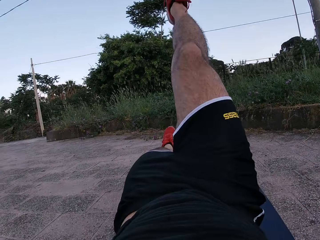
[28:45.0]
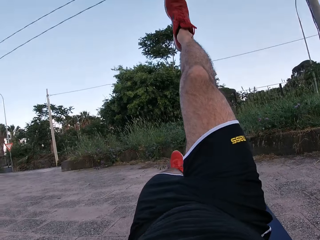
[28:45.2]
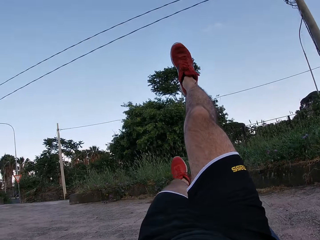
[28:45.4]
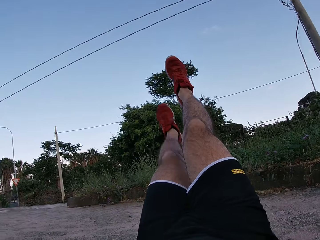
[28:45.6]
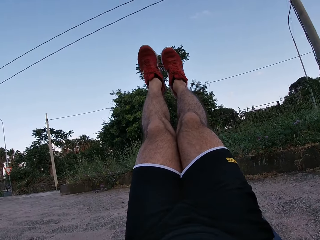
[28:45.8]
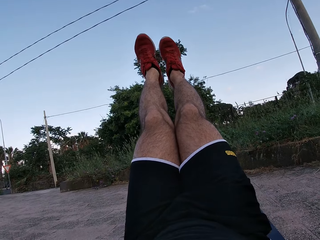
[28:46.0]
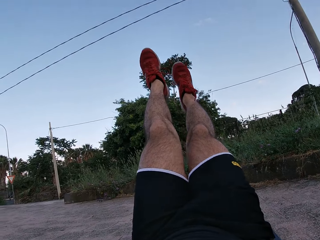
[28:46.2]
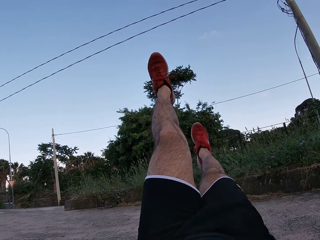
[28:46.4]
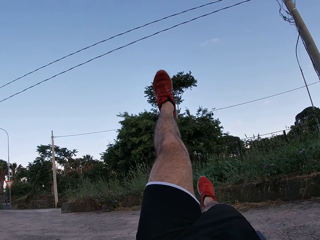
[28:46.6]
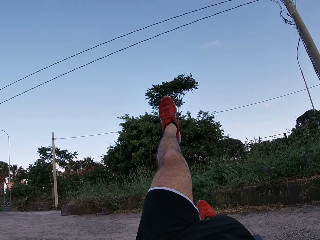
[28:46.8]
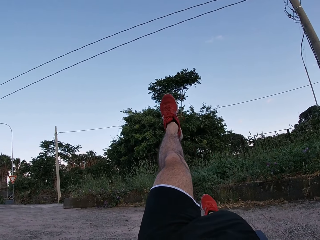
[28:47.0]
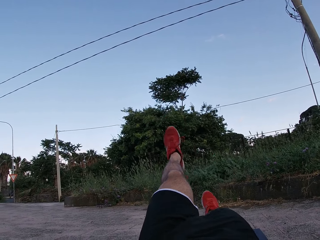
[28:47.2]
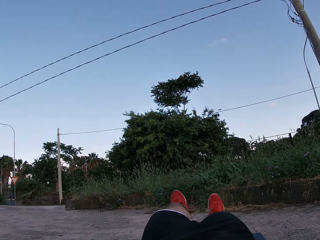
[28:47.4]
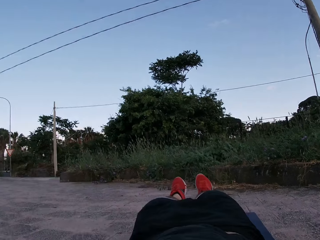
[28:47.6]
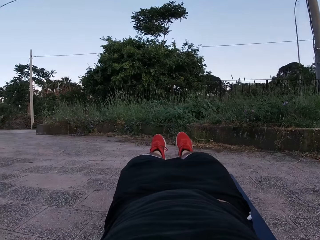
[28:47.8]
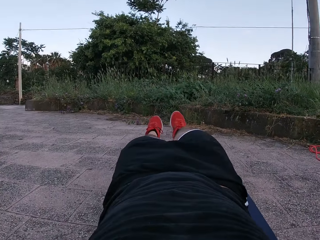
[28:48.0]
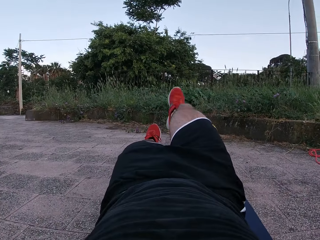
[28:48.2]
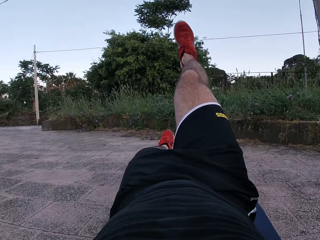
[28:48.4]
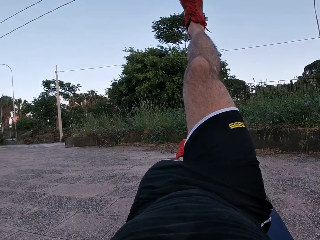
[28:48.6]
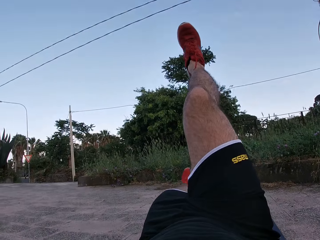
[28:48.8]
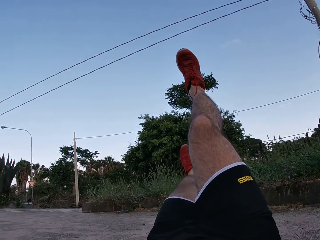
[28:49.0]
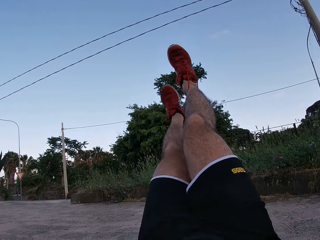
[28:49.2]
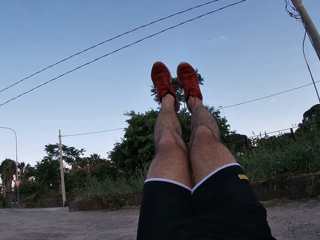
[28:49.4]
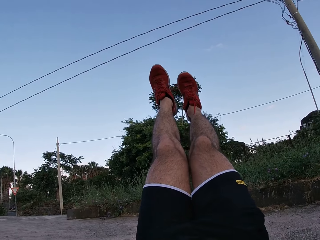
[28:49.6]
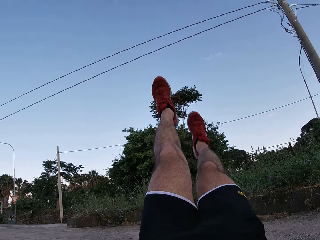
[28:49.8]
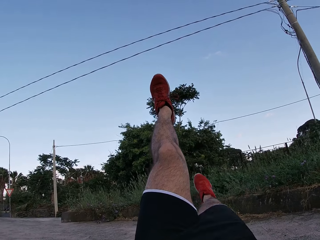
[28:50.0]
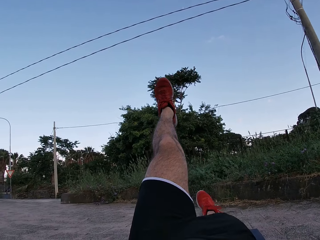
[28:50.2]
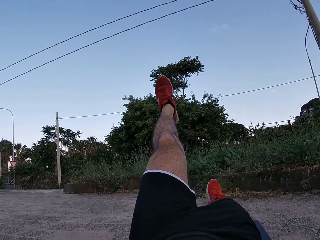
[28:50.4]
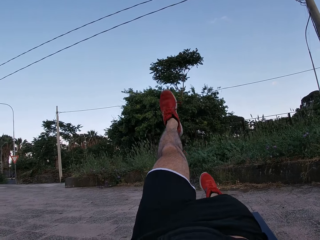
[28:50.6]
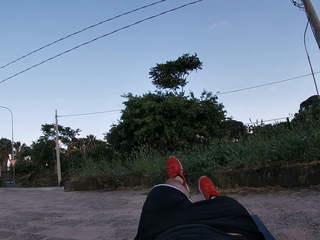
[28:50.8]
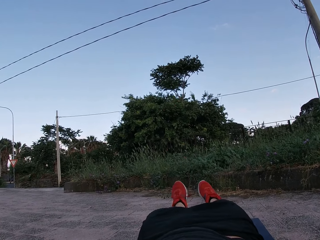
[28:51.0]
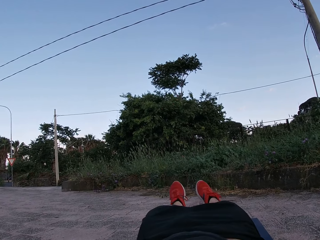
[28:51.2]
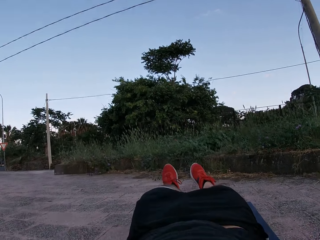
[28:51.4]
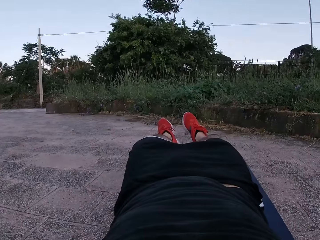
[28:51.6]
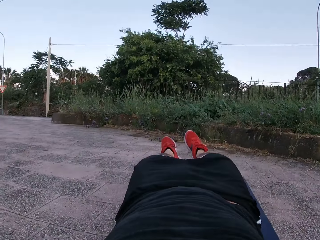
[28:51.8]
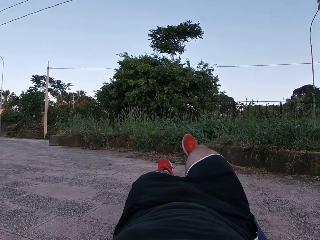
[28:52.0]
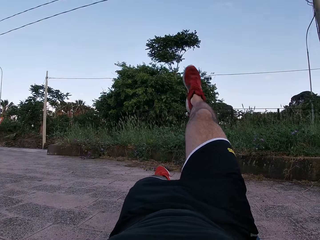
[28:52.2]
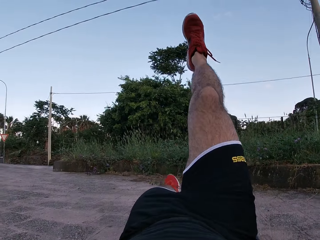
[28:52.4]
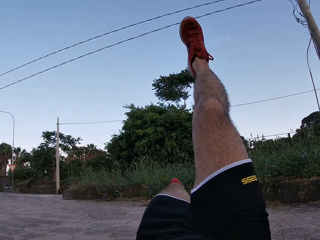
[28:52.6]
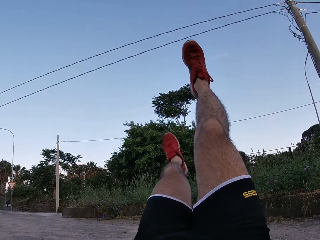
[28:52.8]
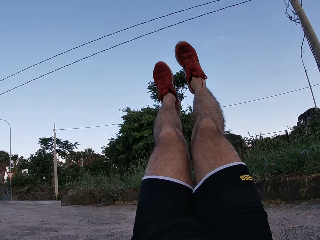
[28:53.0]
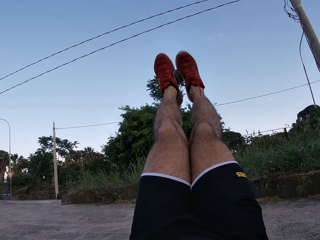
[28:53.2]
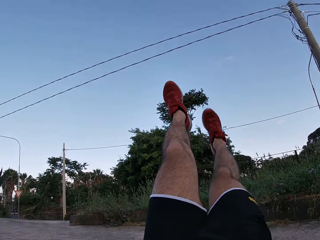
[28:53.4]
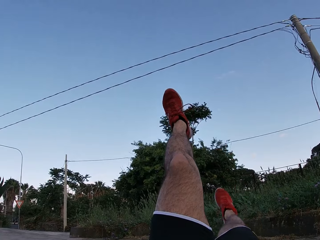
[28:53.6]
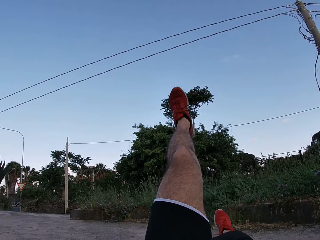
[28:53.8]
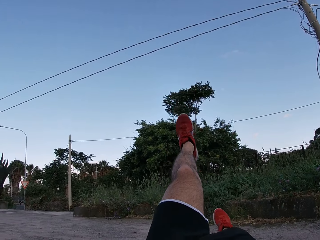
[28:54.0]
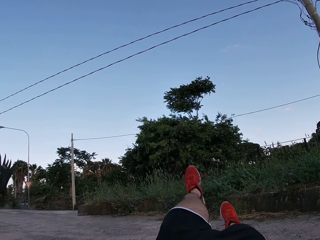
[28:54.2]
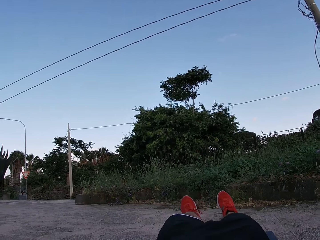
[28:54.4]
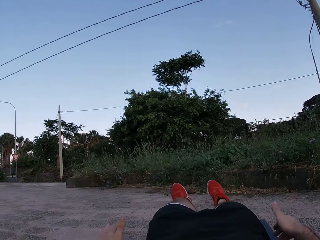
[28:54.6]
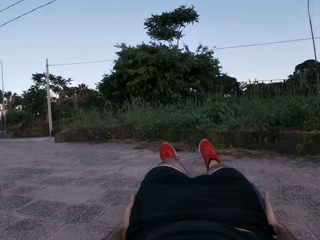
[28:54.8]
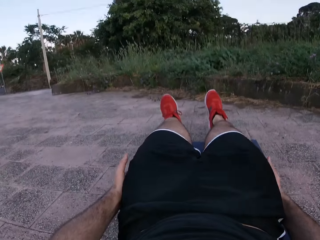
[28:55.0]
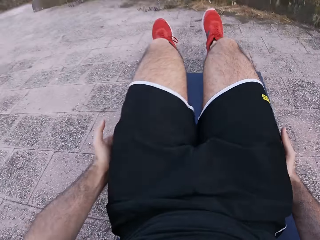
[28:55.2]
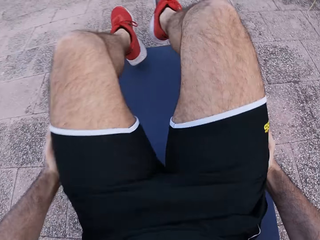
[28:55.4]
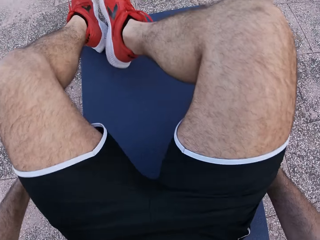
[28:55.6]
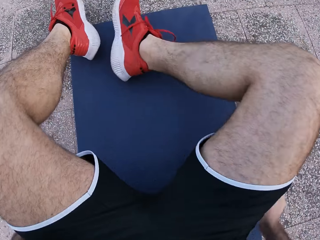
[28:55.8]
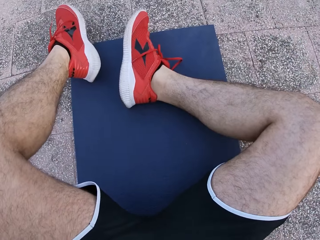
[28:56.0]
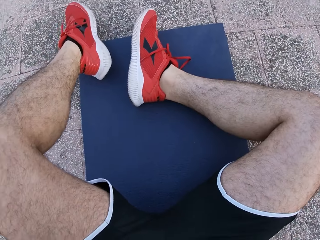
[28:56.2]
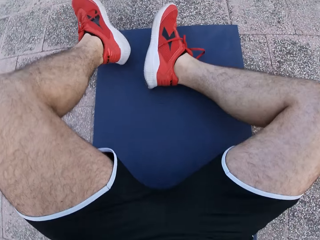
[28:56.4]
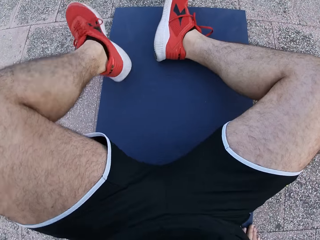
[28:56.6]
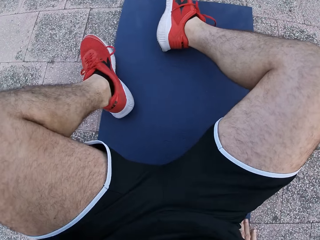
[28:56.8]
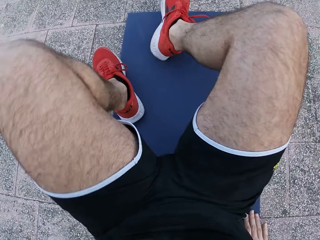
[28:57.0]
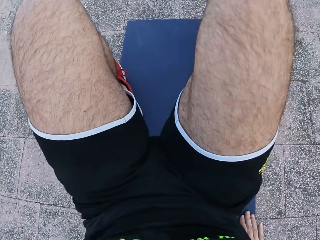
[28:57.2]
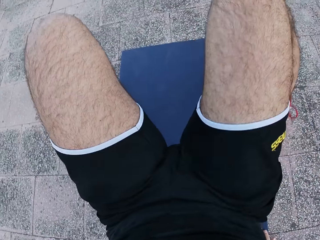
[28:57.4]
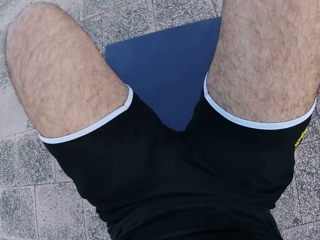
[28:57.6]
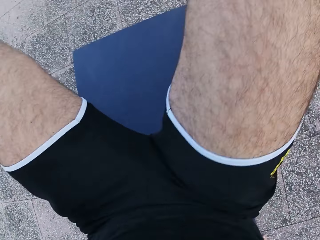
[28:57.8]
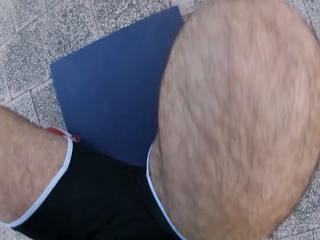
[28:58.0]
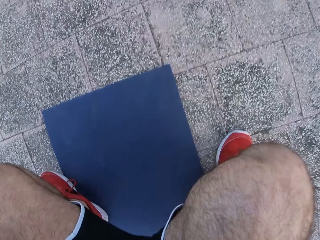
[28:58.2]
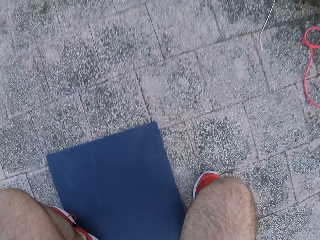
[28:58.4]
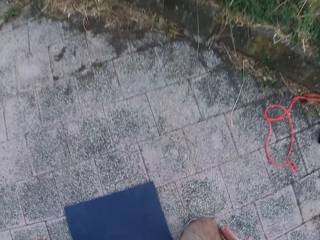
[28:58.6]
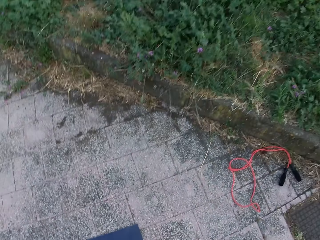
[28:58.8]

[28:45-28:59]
The camera wearer lifts the right hand. They lift the left leg. They drop the right leg. They drop the left leg. They look around. They lift the right hand. They lift the left leg. They drop the right leg. They drop the left leg. They look around. They lift the right hand. They lift the left leg. They drop the right leg. They drop the left leg. They move both hands. They pull the legs. They look at the legs. They fold both legs.

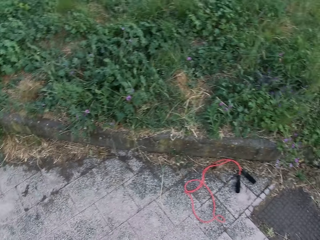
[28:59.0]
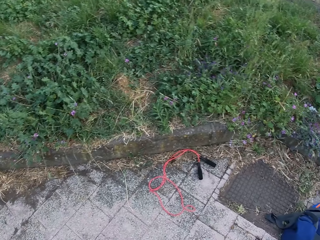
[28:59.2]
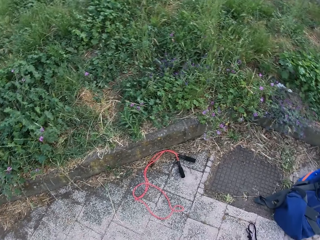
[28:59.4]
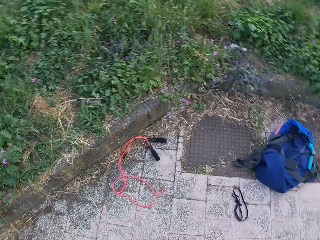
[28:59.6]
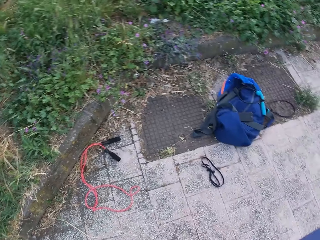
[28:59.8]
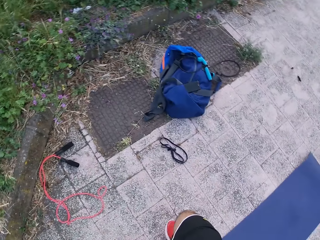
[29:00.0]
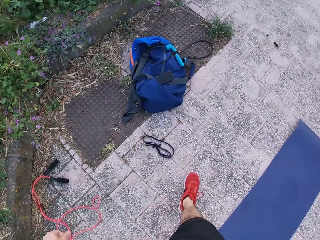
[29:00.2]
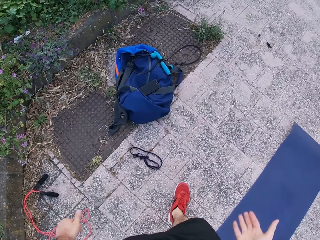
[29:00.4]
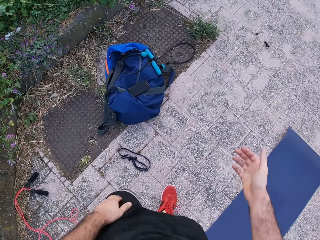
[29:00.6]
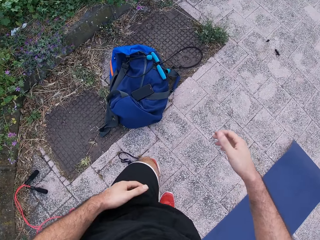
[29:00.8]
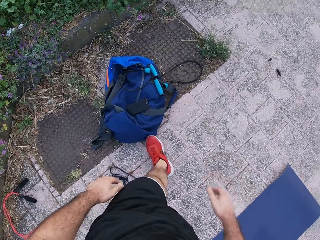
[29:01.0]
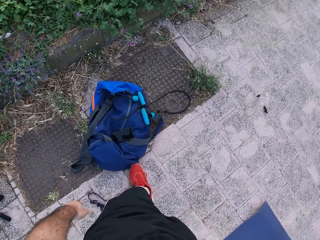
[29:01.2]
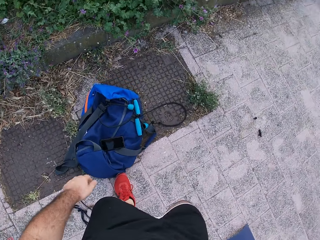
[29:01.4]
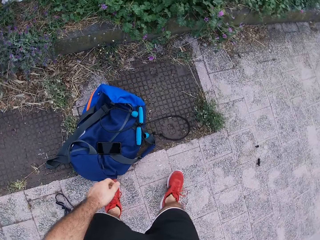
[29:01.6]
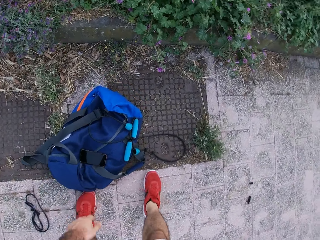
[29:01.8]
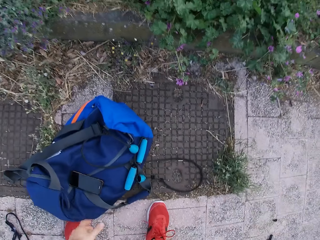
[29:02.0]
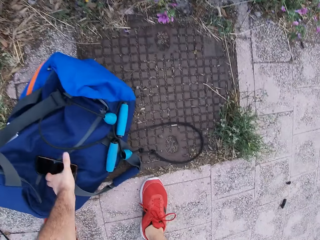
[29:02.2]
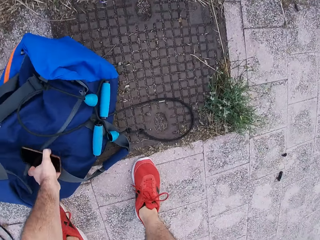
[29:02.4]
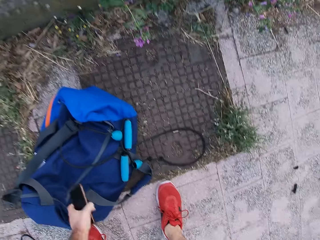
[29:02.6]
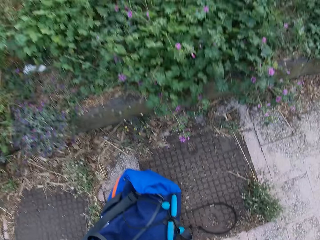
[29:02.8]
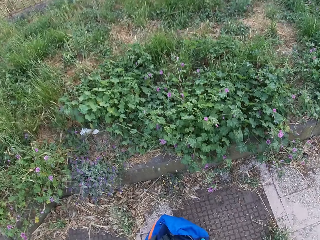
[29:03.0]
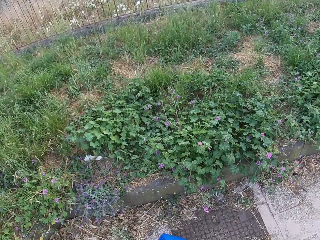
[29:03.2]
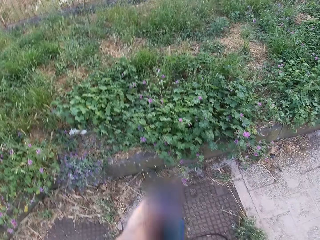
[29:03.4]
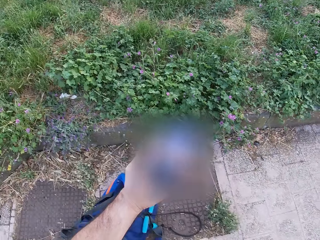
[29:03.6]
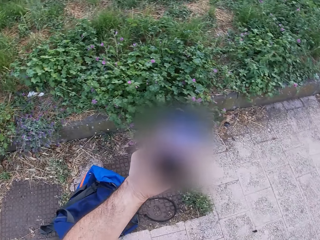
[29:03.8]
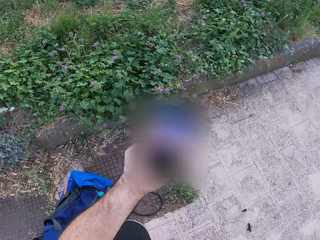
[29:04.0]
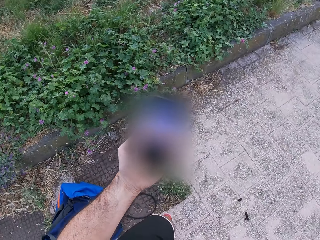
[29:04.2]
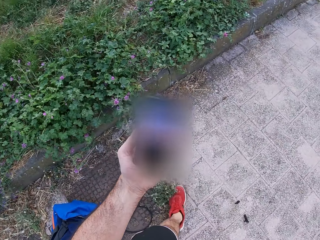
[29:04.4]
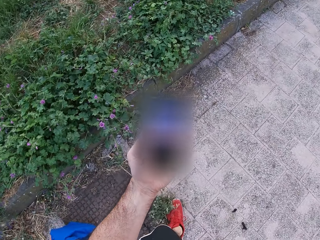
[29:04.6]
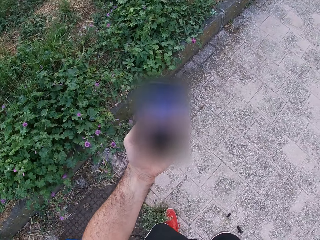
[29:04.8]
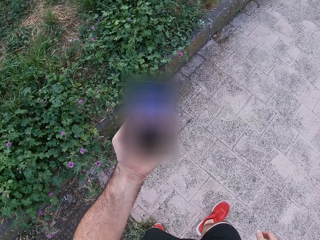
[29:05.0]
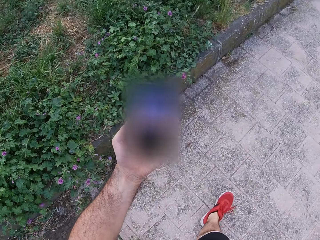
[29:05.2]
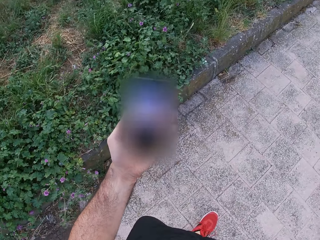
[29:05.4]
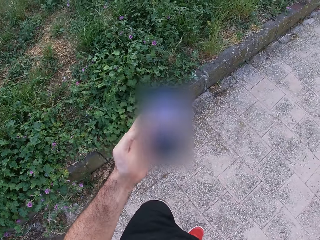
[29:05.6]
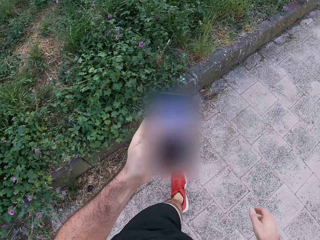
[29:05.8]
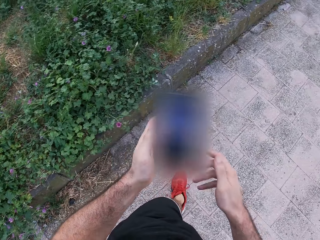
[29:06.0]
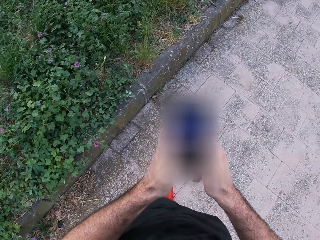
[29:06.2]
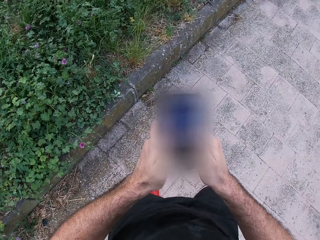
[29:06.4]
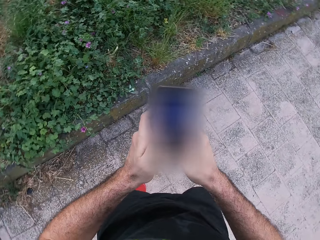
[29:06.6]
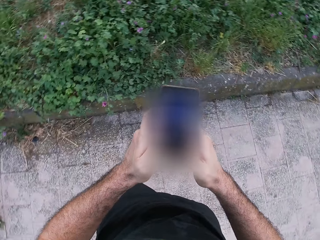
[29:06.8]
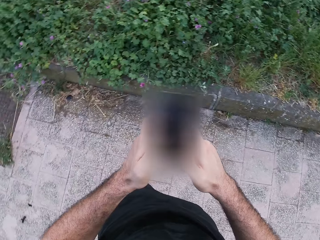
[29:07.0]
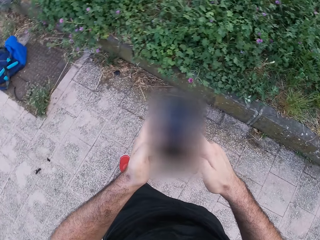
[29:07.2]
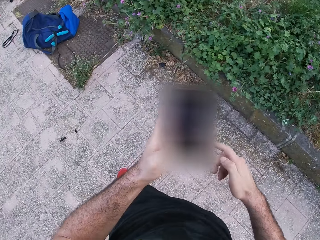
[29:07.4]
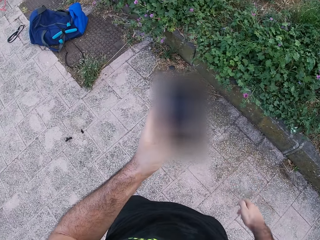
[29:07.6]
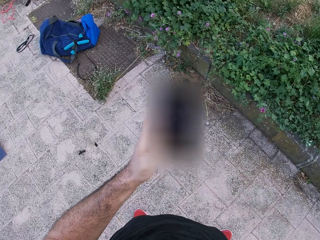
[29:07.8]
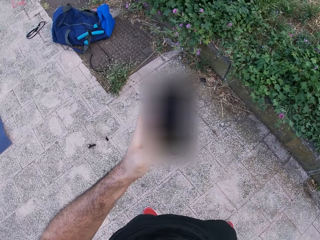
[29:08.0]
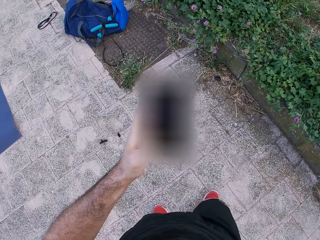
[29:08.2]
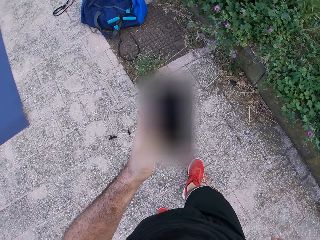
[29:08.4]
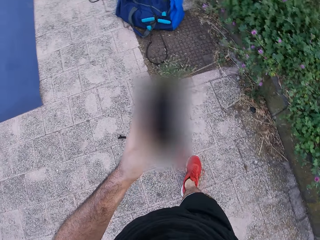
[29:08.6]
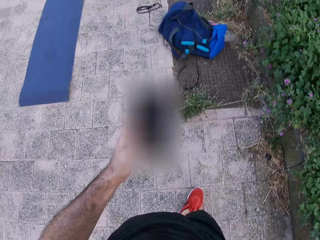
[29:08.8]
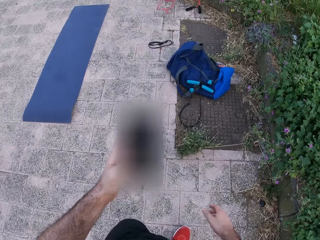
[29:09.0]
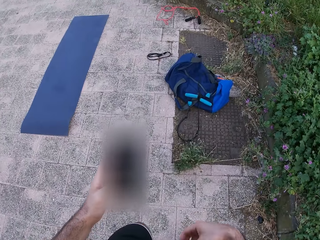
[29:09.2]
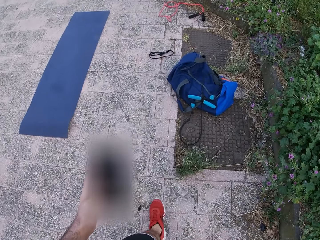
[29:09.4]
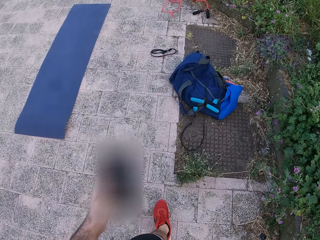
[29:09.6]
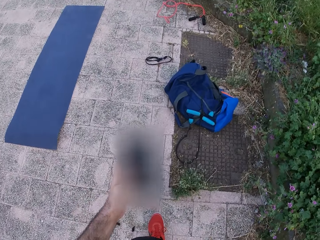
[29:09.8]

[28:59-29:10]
The camera wearer looks around. They walk around. They move both hands. They pick up a phone. They look around. They lift the phone. They look at the phone. They walk around. They move the right hand. They look at the phone. They drop the right hand. They walk around.
